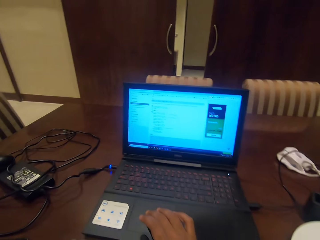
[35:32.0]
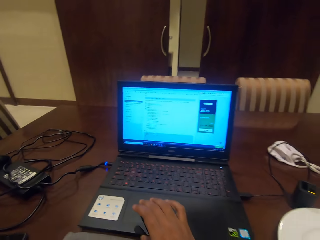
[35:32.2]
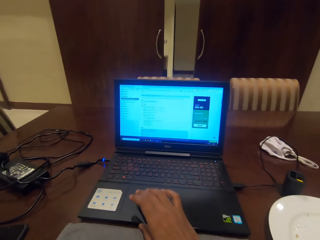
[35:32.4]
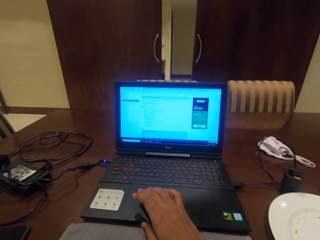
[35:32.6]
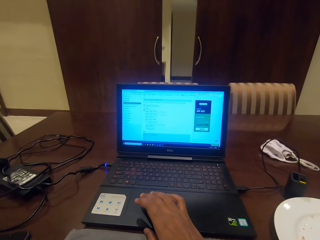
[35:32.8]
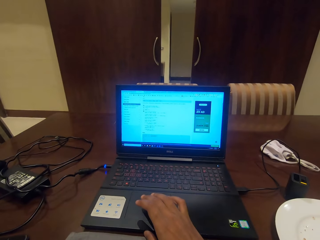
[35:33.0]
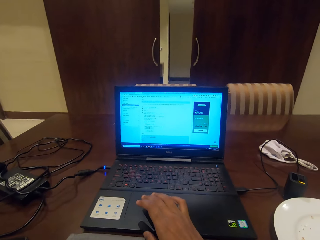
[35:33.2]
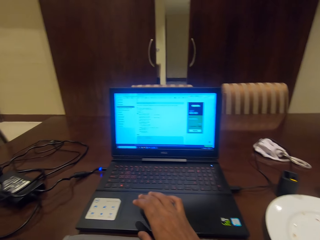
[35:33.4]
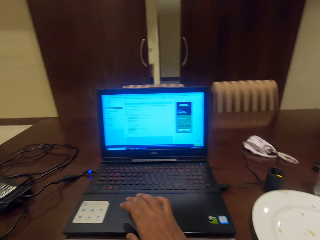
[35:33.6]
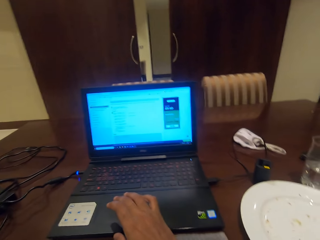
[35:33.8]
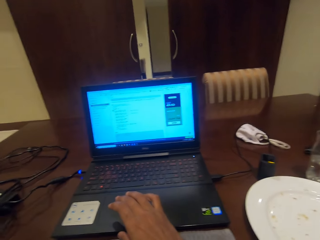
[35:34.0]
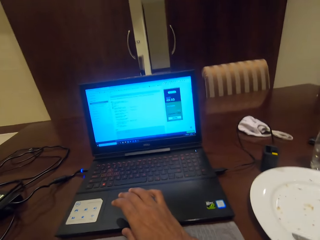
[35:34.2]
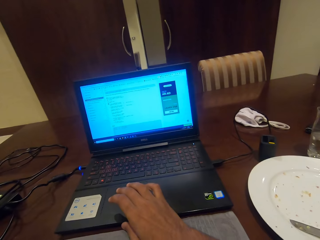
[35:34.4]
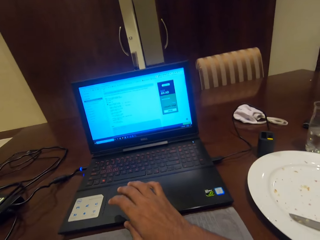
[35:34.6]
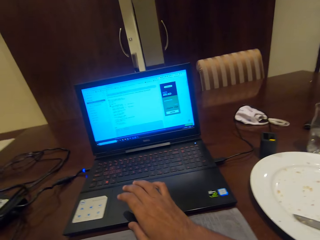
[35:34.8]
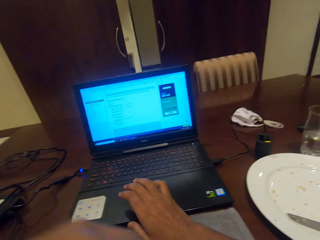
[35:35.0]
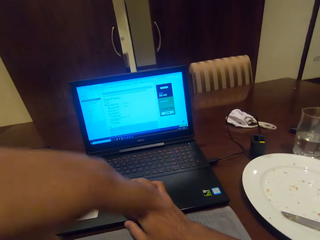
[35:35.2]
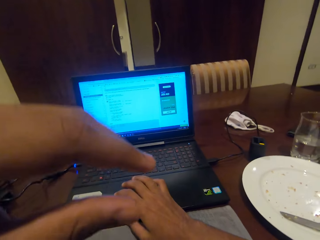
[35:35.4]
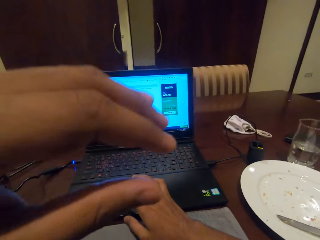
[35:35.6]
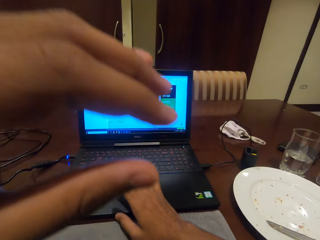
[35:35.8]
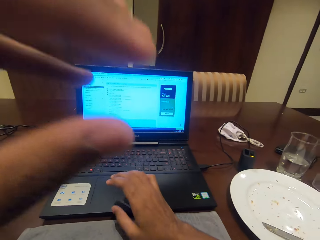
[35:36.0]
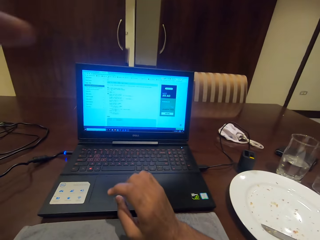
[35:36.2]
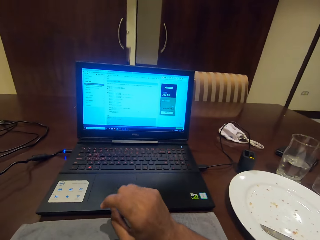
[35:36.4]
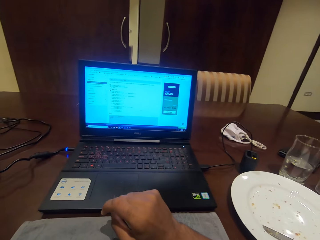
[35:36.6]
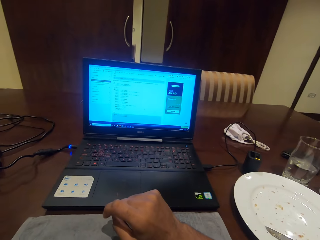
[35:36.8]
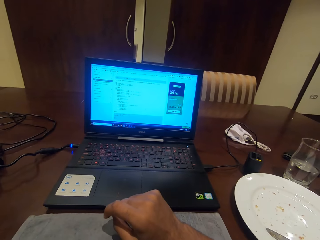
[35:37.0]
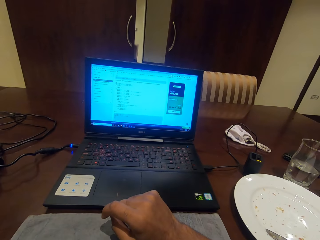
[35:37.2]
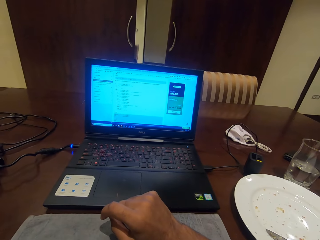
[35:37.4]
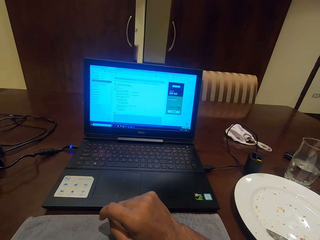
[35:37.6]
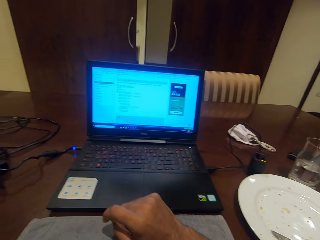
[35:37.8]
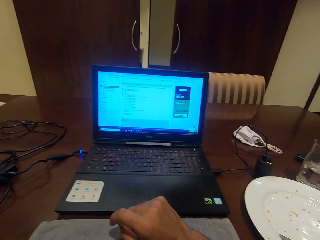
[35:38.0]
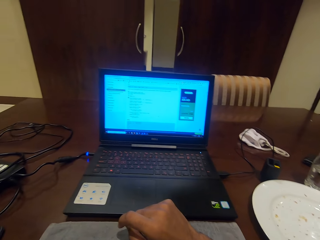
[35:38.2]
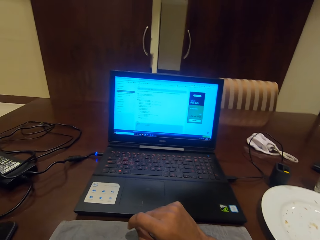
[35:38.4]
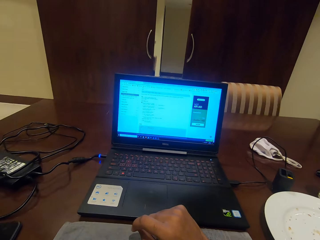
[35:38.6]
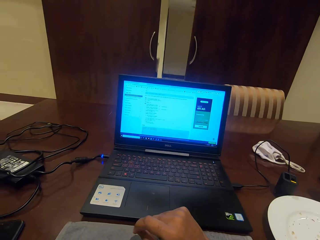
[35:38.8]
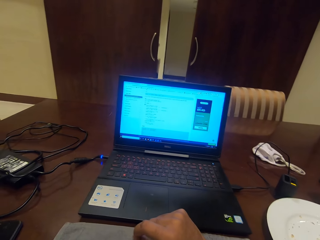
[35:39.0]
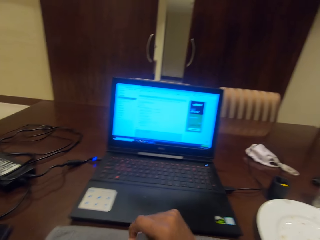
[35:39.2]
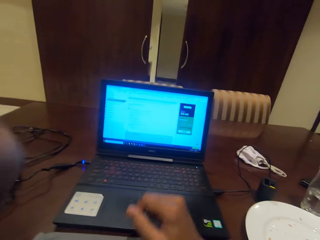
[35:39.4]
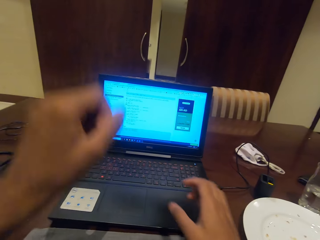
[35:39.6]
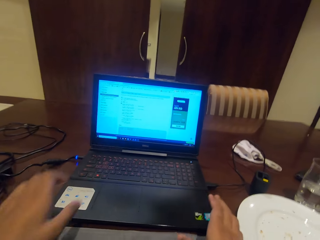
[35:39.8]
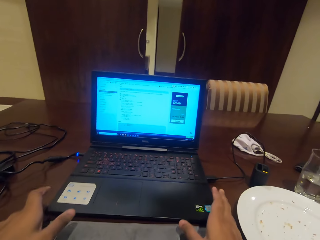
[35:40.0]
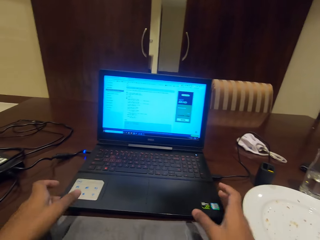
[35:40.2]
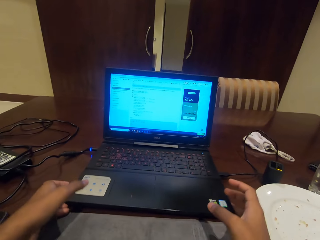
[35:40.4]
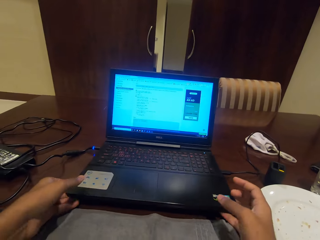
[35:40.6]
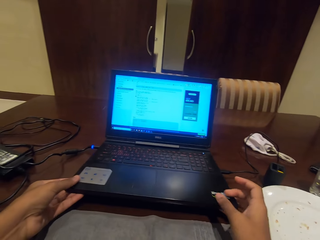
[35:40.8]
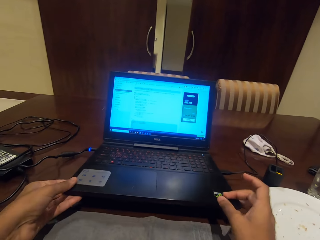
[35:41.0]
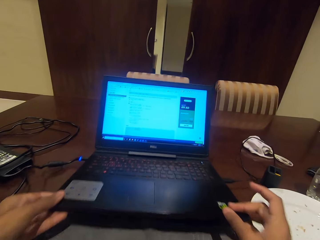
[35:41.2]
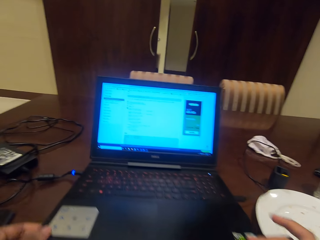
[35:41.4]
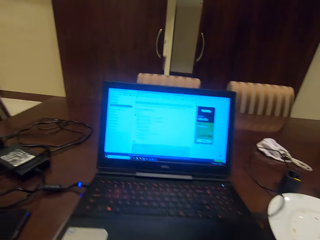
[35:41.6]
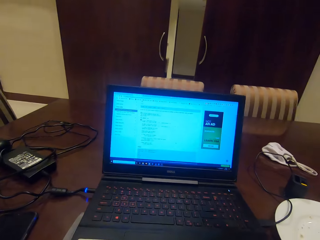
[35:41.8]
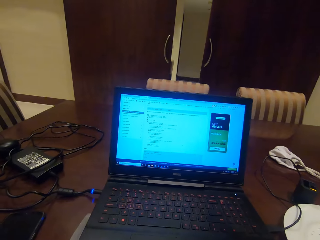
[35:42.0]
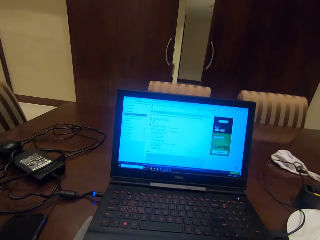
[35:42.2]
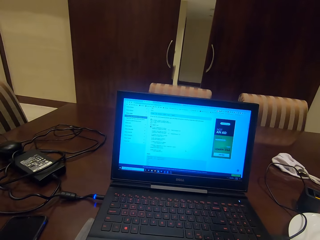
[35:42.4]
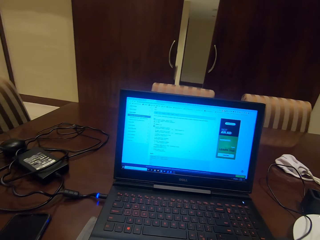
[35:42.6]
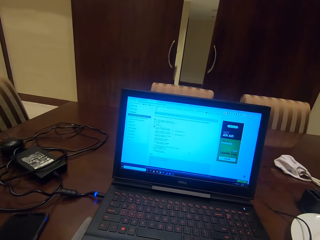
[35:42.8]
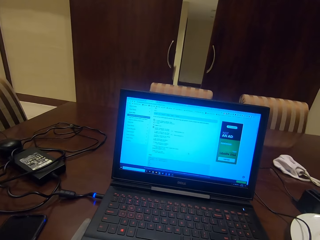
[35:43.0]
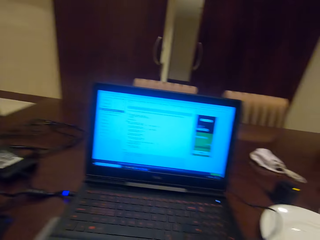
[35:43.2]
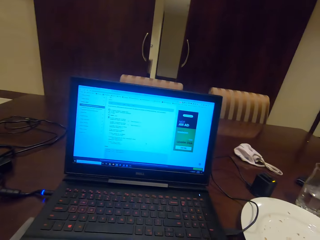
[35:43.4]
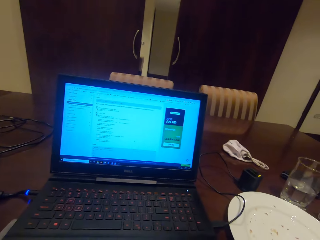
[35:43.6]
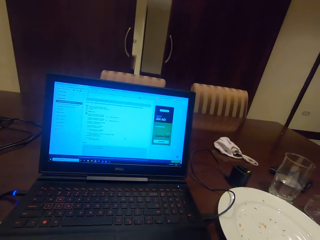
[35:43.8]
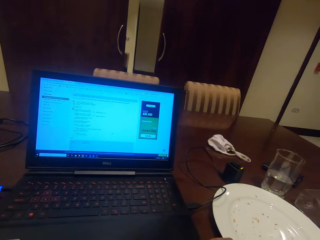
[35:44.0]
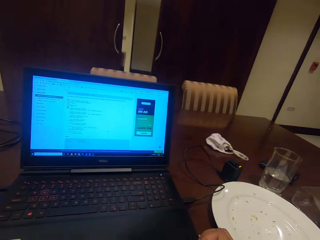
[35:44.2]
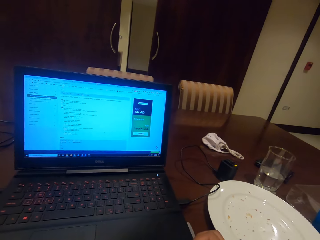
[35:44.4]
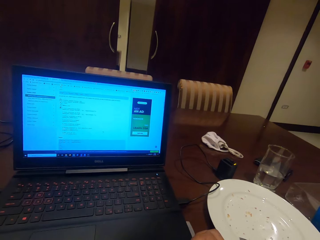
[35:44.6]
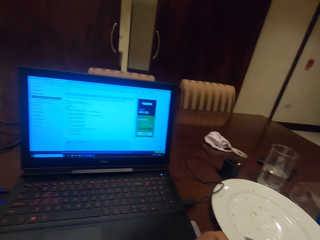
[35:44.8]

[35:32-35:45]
The camera wearer operates the laptop. They move the left hand. They look at the laptop. They move the laptop on the table. They lift the laptop up.

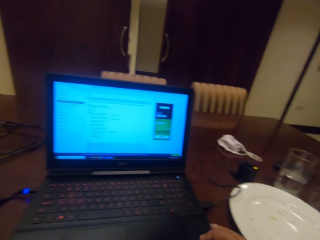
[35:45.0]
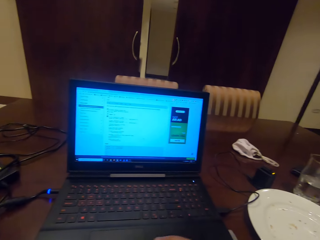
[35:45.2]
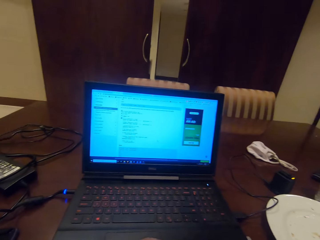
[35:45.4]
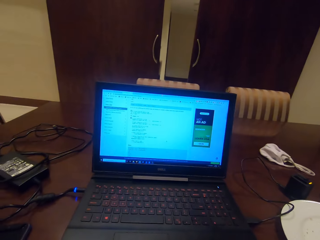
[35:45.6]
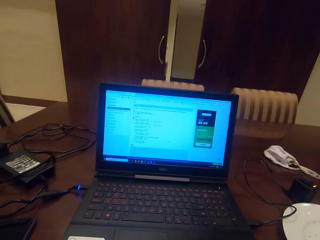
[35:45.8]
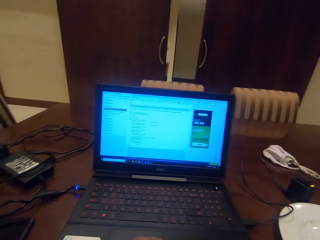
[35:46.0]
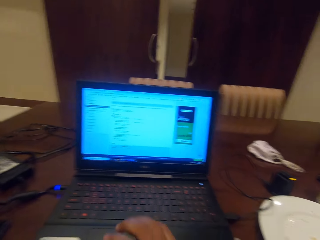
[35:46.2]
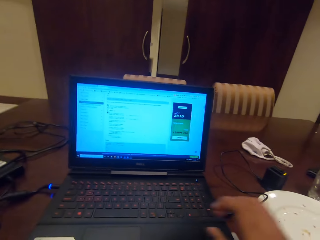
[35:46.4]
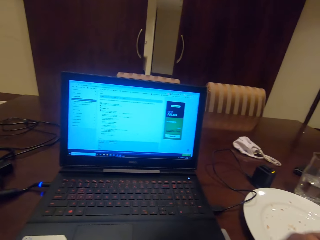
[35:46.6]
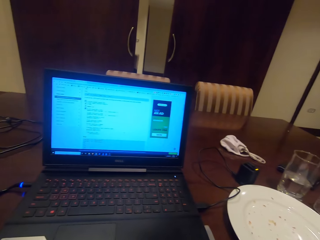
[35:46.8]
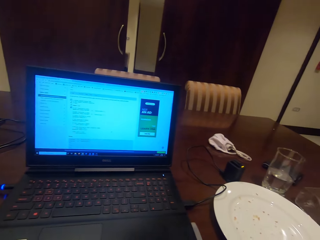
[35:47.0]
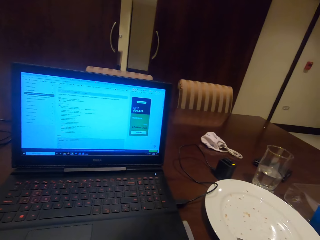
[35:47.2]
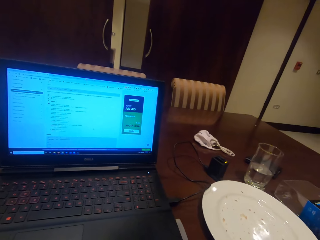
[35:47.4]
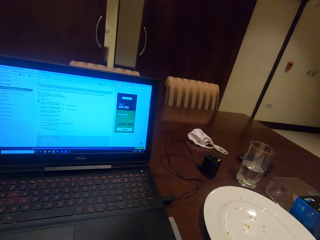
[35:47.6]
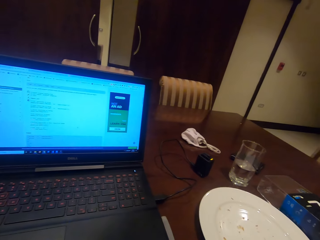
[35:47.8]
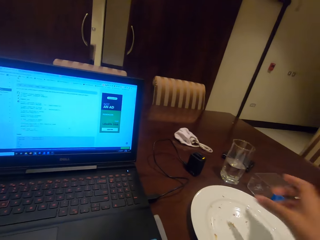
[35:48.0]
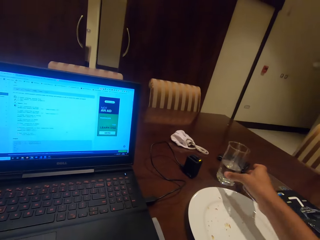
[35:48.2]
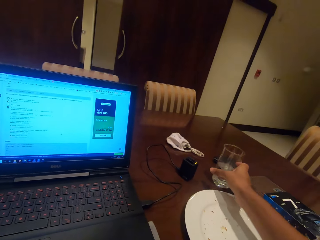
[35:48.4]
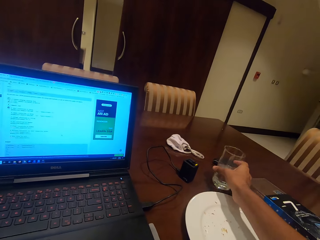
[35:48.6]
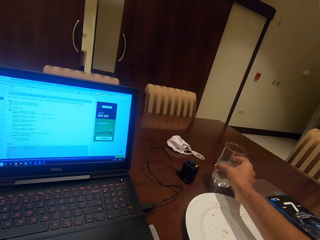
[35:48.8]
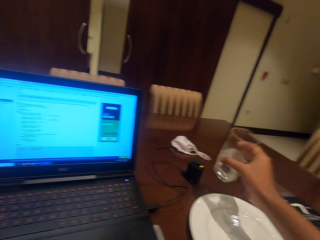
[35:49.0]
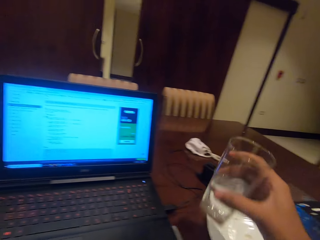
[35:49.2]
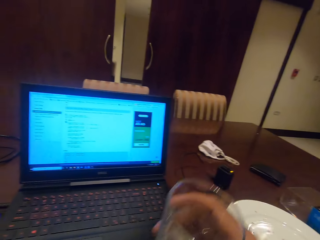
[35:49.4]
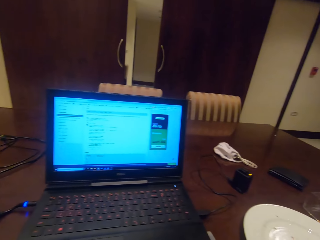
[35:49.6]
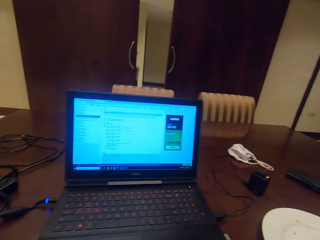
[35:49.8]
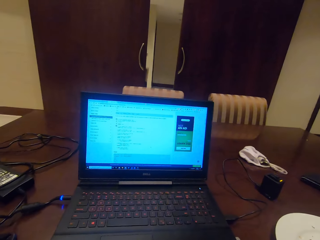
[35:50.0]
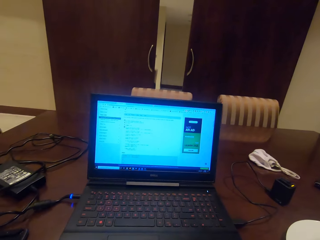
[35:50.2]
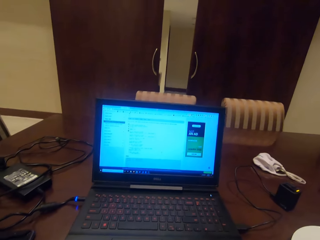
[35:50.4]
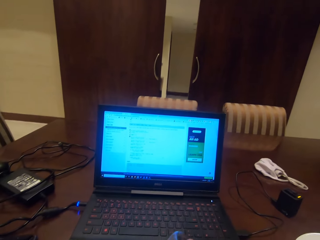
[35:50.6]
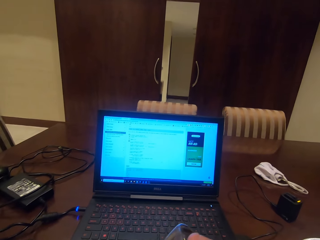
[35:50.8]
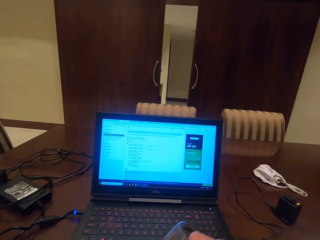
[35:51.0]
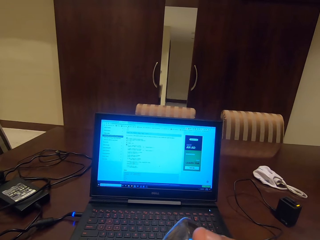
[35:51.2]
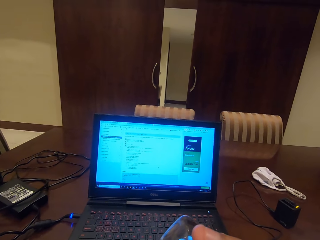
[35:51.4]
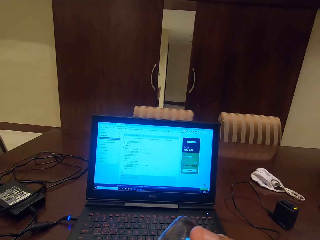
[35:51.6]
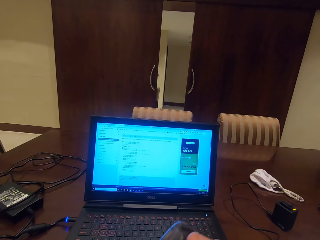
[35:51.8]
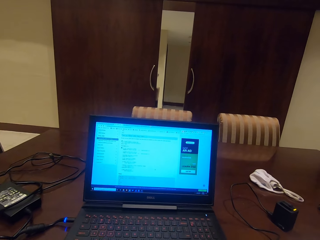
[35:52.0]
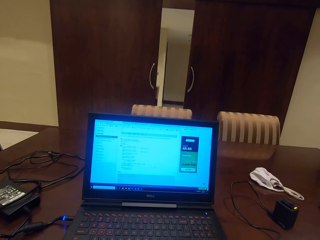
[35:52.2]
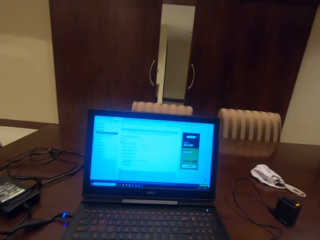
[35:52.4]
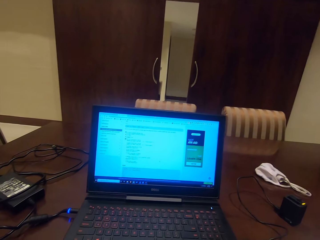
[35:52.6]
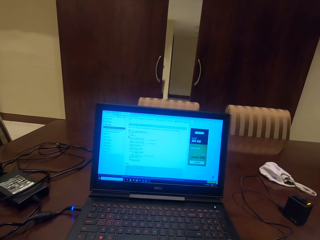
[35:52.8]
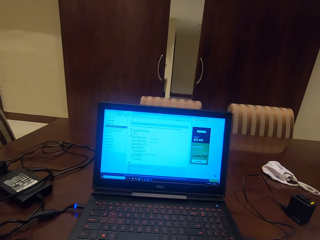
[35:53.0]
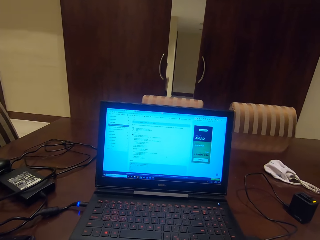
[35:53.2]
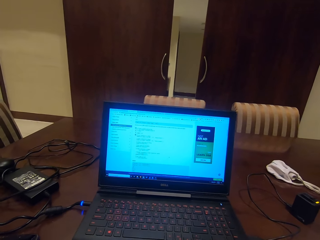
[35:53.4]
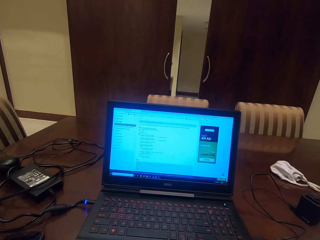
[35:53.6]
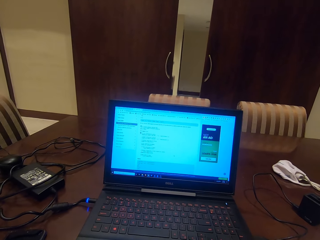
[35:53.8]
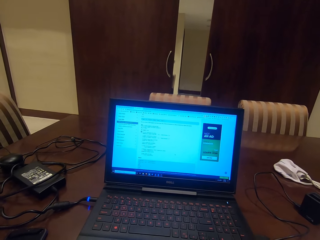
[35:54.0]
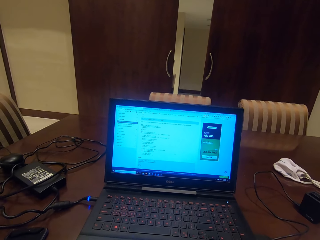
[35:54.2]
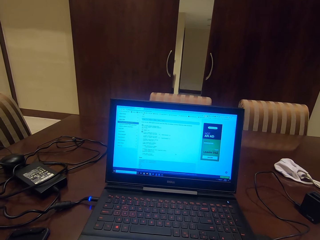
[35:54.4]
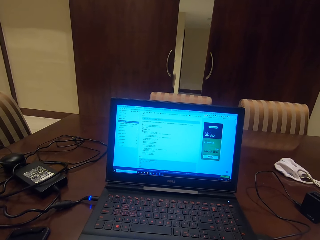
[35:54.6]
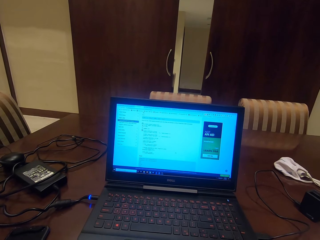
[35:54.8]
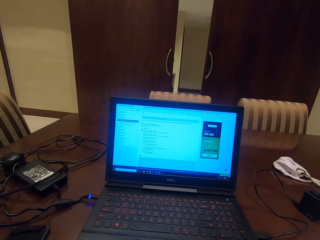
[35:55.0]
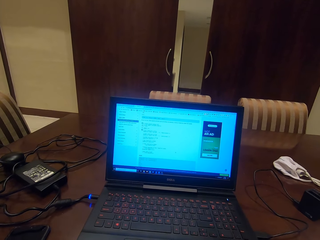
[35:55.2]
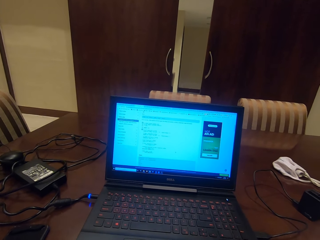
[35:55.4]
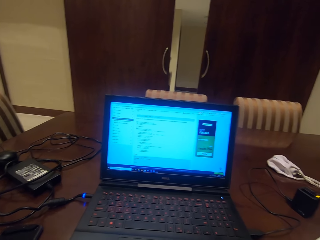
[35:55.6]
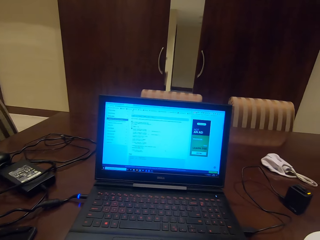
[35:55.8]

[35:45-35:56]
The camera wearer presses the laptop. They move a plate. They take the glass of water on the table. They drink water from the glass.
